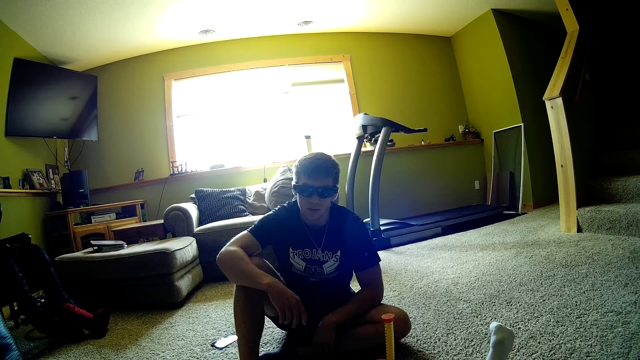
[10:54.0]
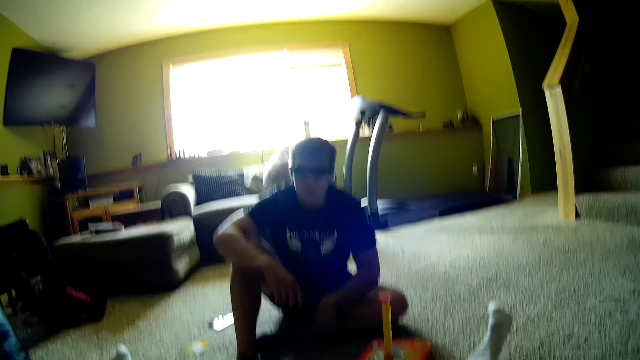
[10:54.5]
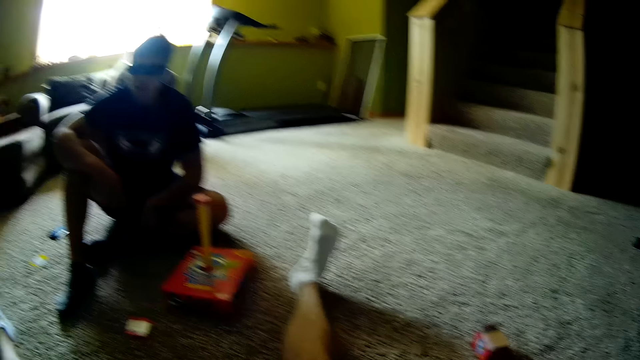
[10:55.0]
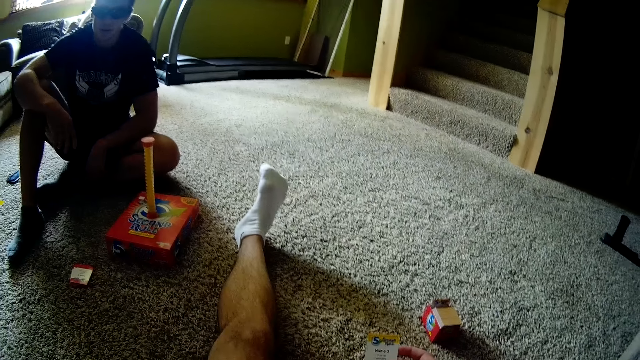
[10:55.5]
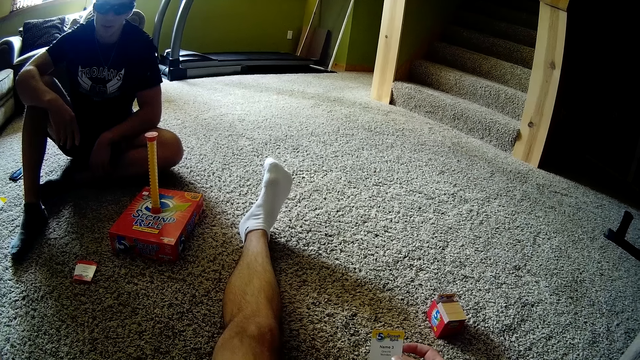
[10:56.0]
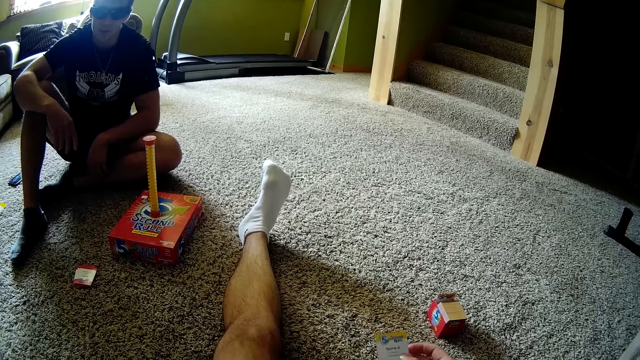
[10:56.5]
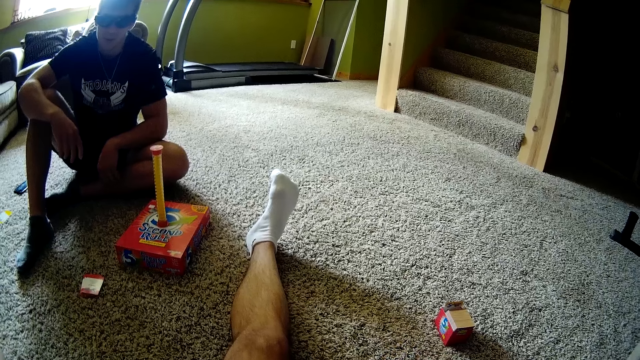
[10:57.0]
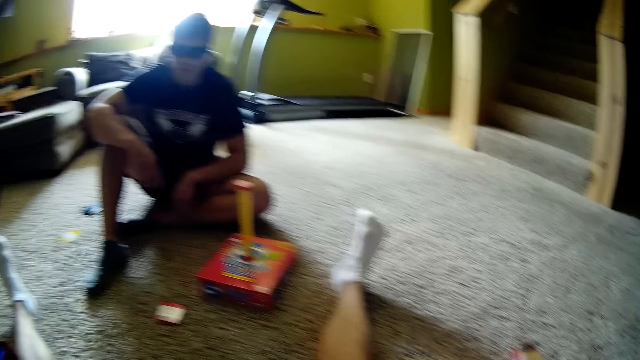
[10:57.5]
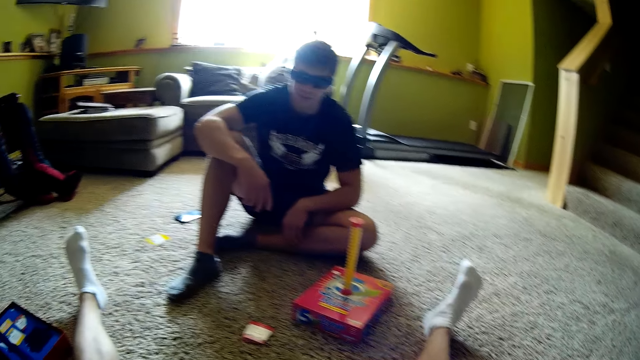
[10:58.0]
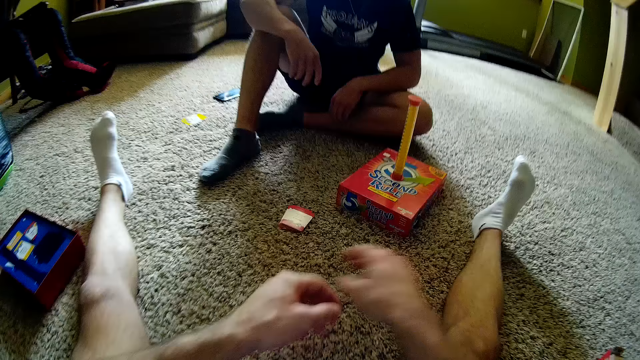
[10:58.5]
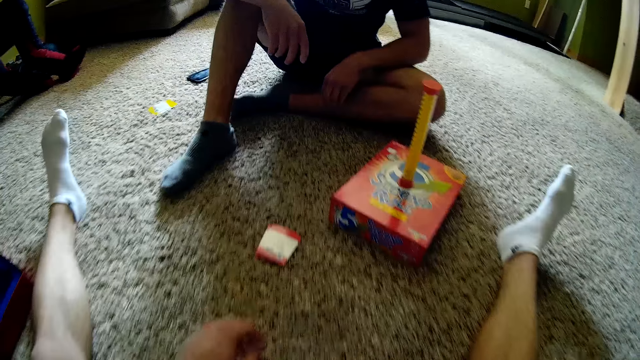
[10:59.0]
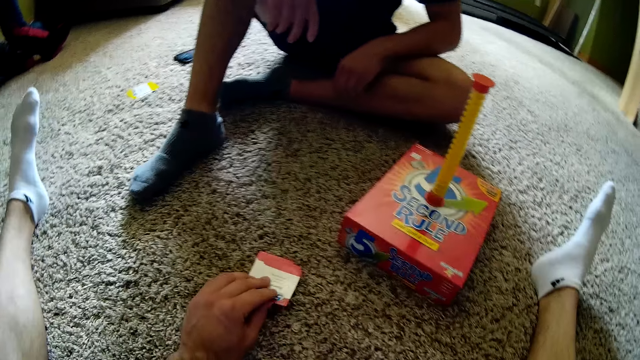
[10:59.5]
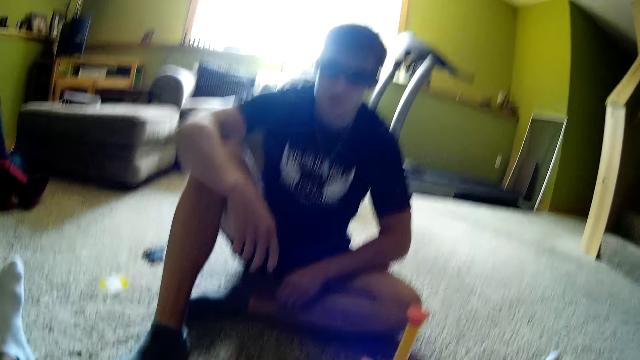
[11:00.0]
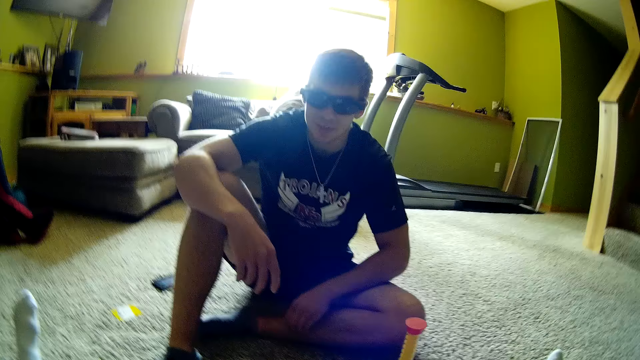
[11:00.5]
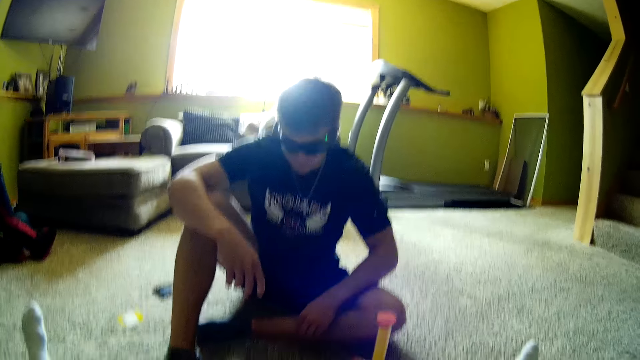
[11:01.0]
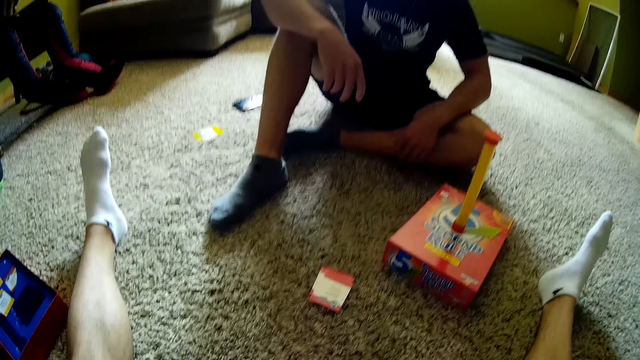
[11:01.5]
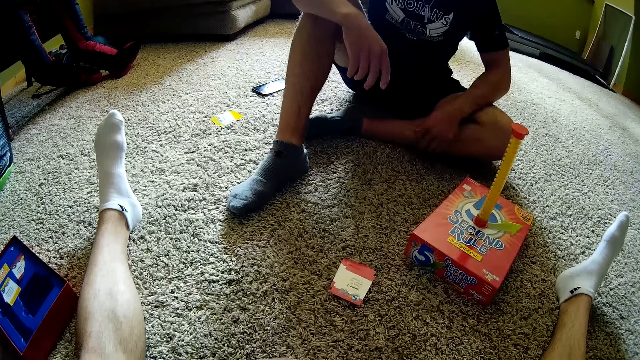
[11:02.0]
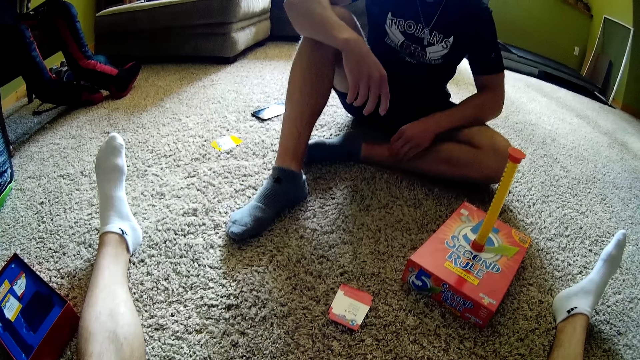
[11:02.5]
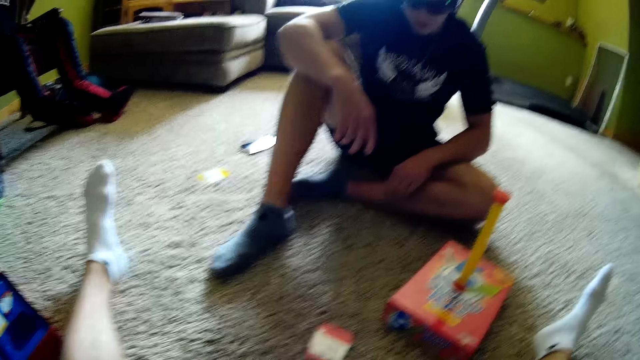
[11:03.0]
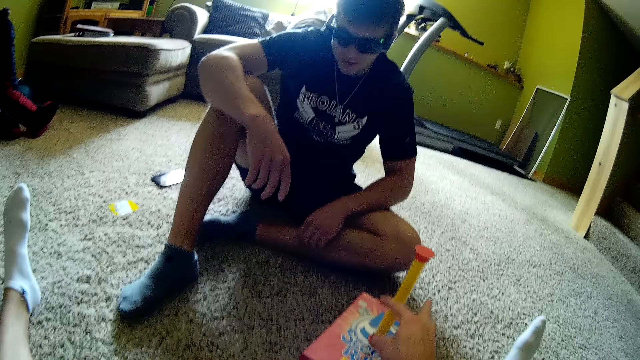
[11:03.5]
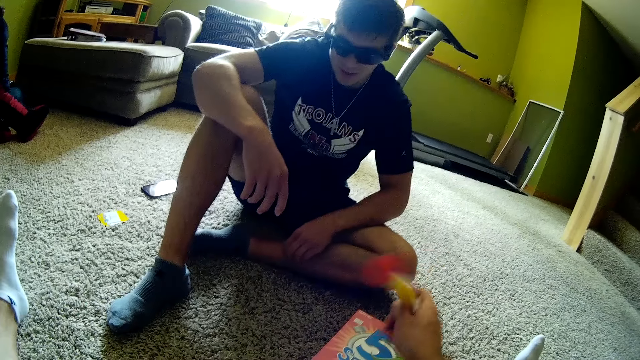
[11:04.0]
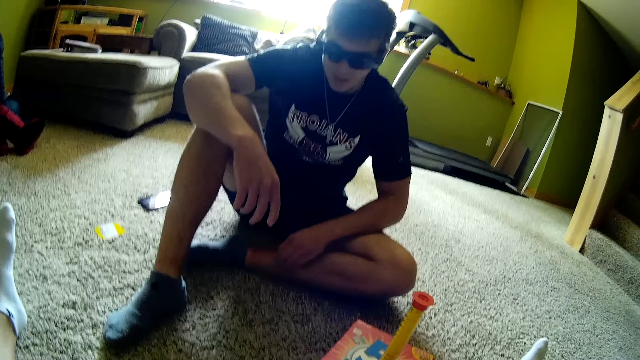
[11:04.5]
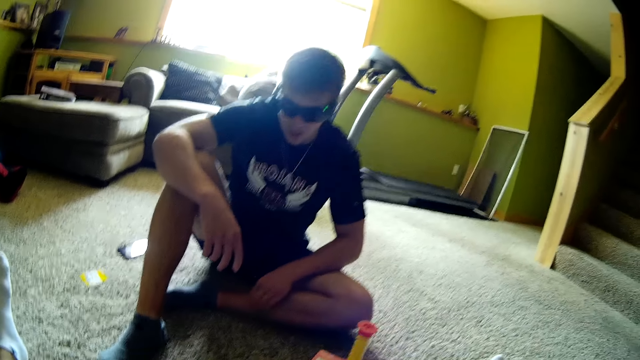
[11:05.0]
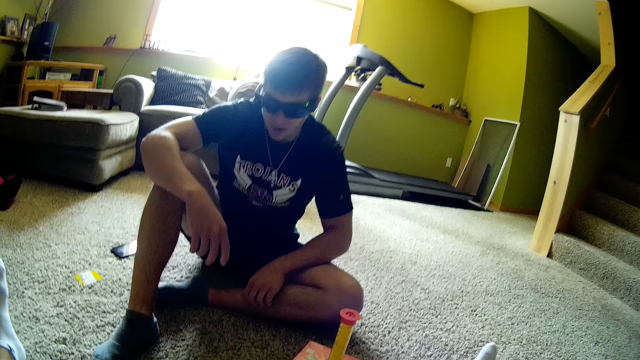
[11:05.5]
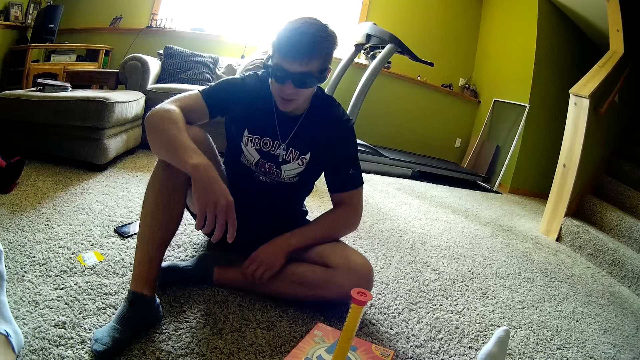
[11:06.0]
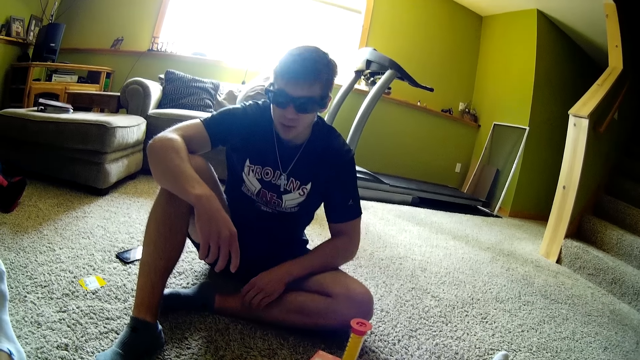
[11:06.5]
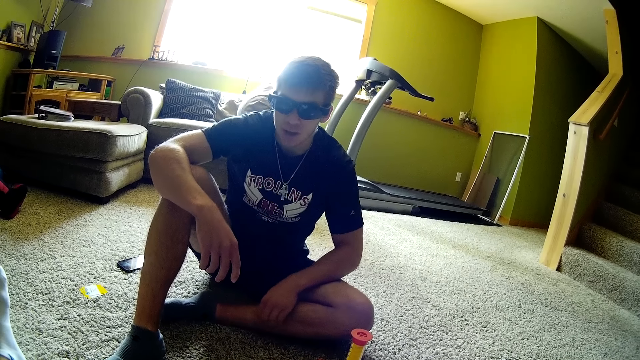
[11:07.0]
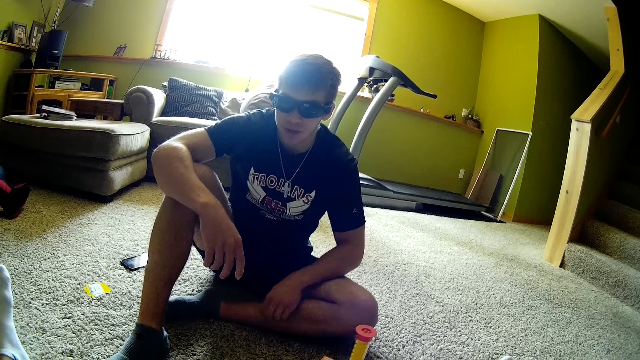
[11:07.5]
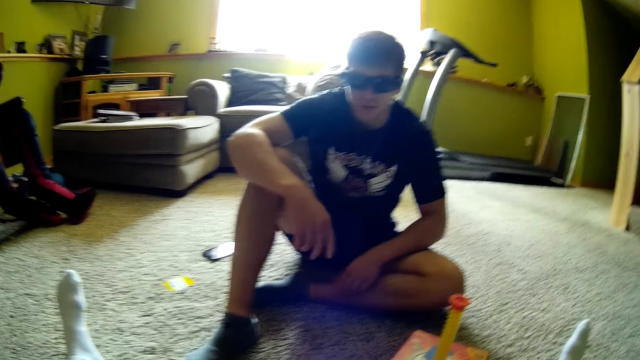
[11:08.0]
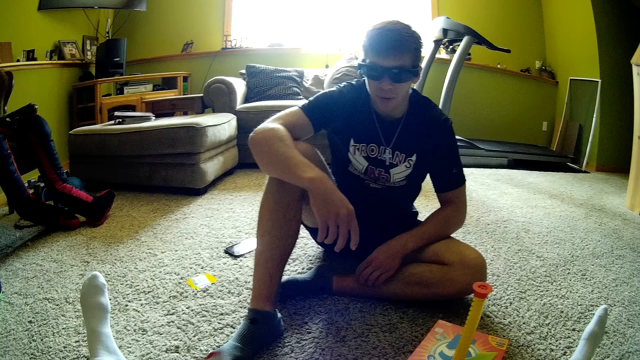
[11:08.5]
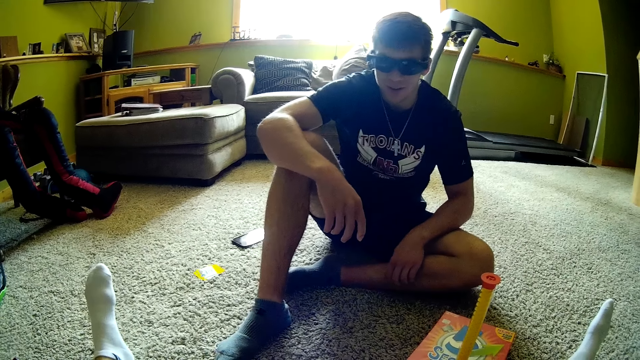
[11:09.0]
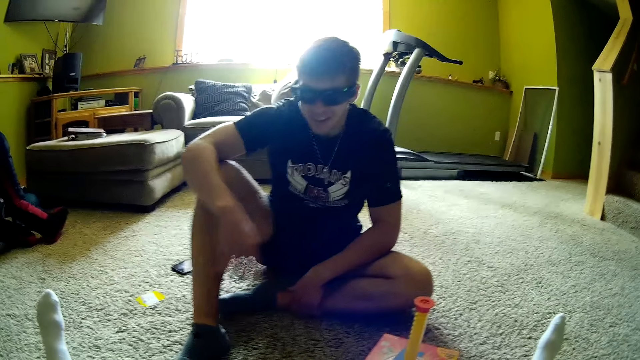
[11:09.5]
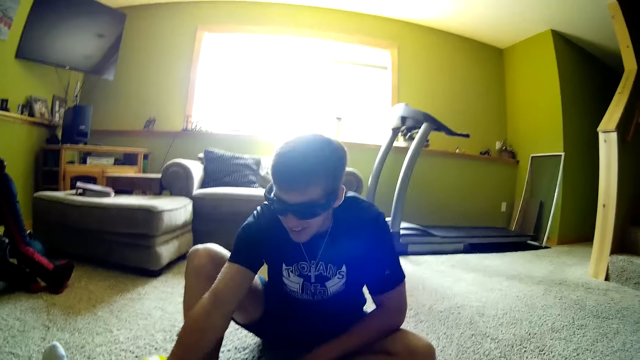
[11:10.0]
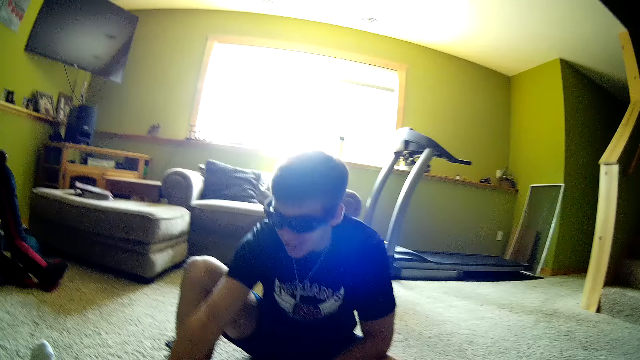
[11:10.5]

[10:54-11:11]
The camera wearer looks at a card. They look around the house. They pick up the card. They look around the house. They pick up something. They place something on a carton box. They talk to a man. They look around the house.

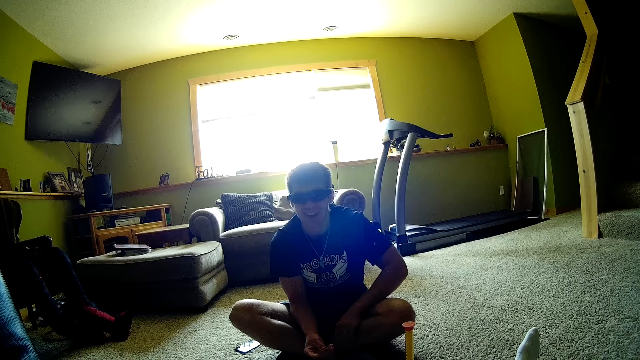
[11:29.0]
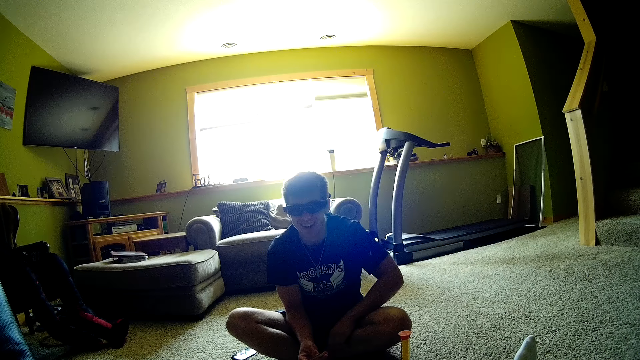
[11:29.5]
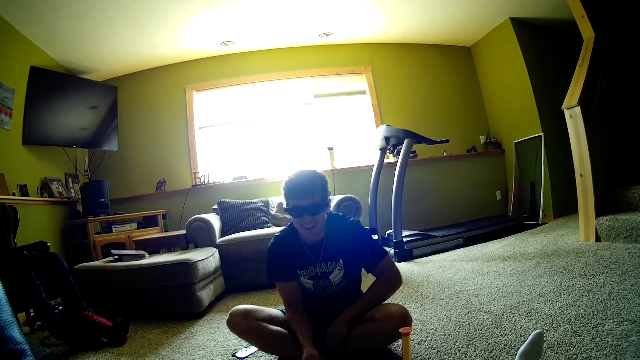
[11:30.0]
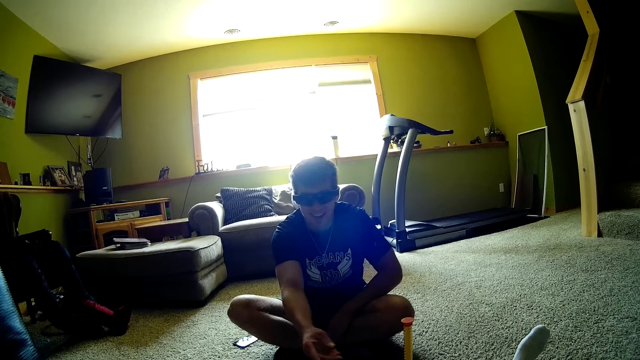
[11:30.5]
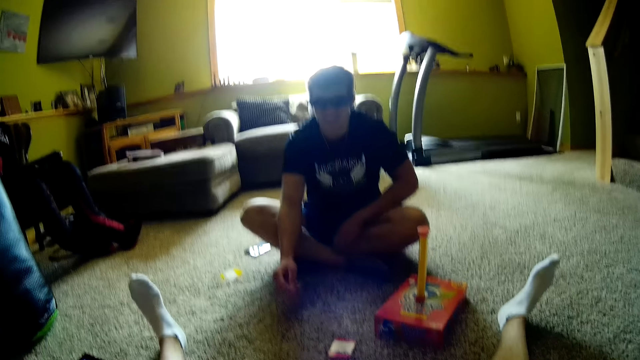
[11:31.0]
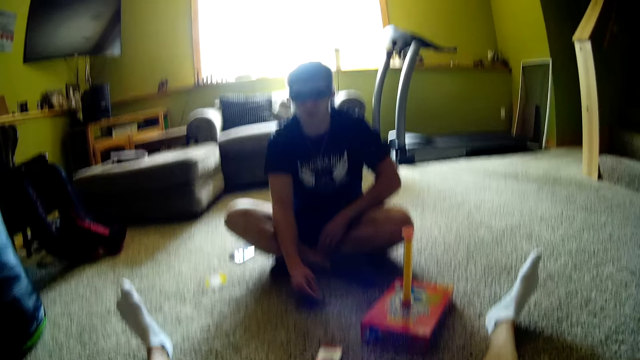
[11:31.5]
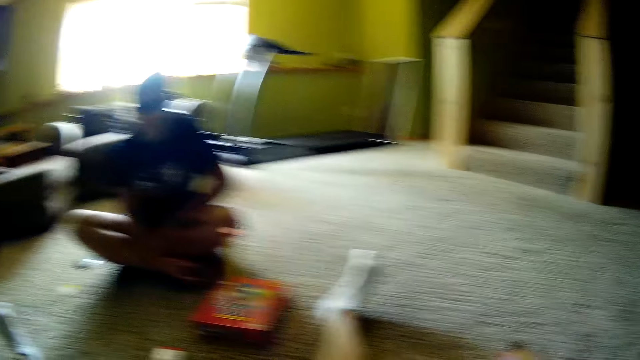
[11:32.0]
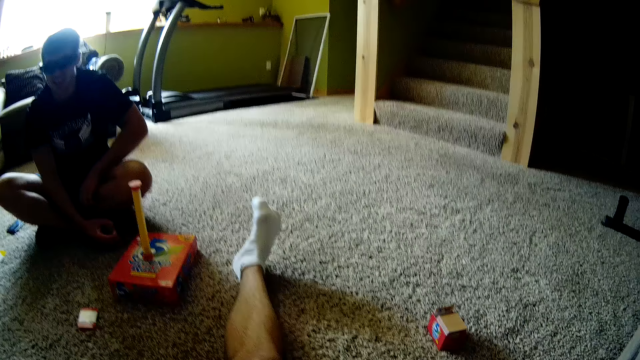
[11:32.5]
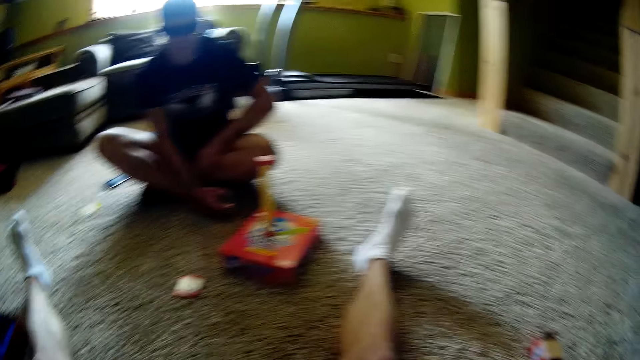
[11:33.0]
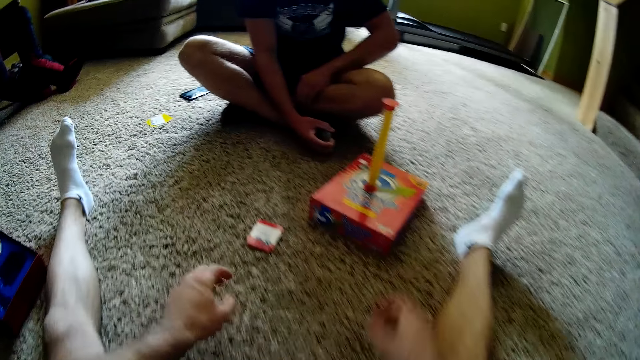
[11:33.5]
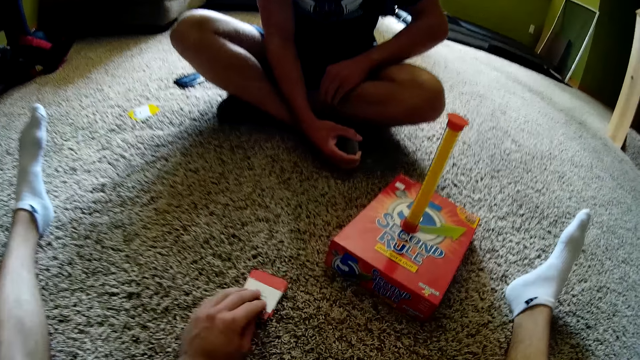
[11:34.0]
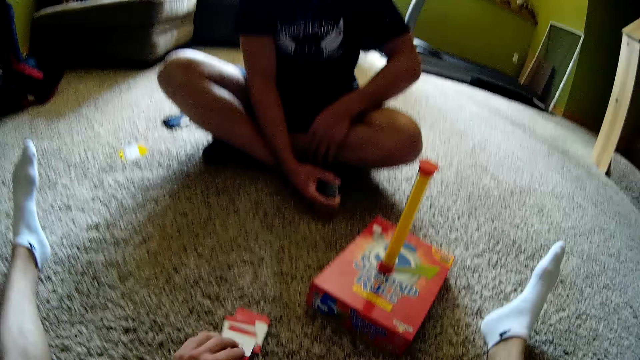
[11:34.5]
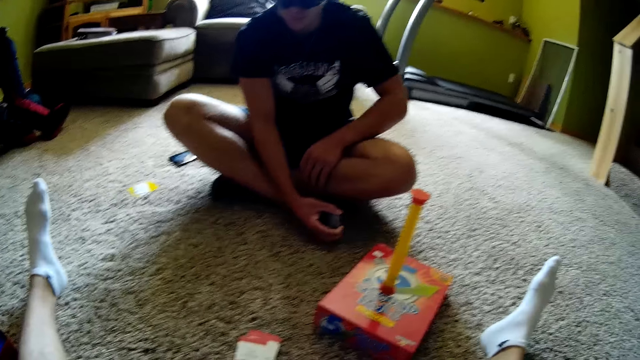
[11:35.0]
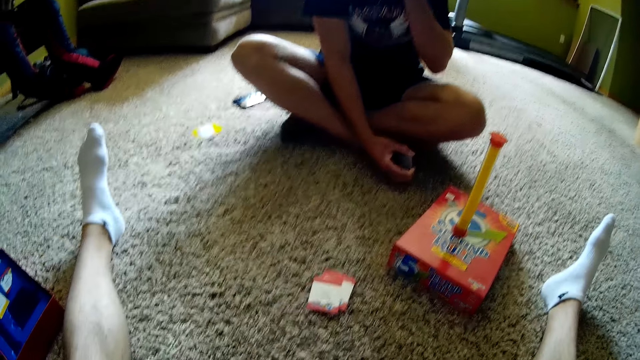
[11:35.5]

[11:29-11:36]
A man places the card. The camera wearer chats with the man. They pick up the card.
